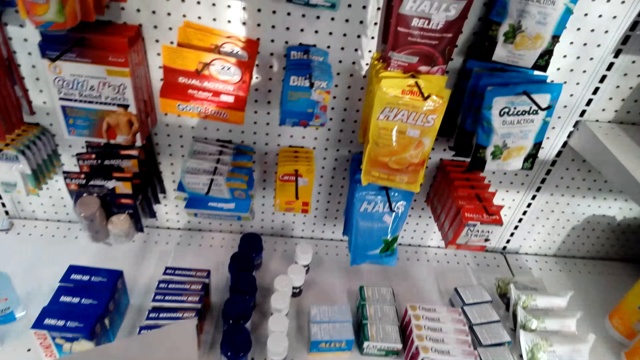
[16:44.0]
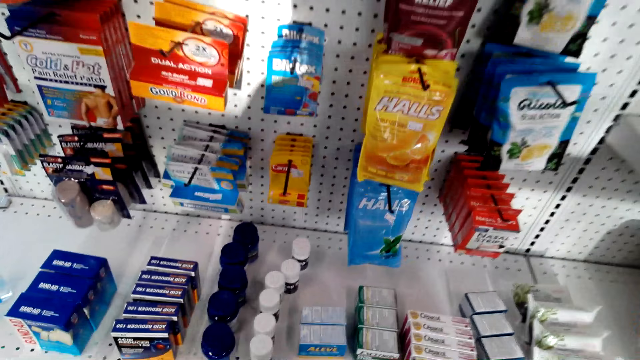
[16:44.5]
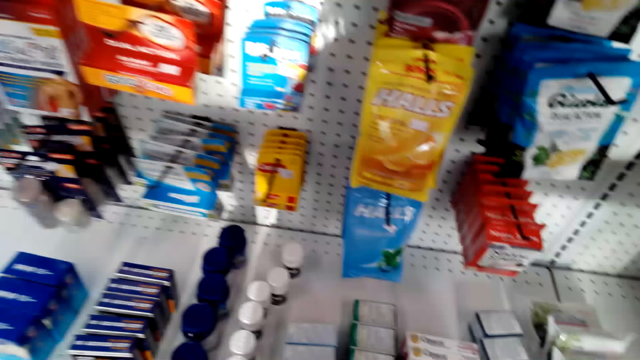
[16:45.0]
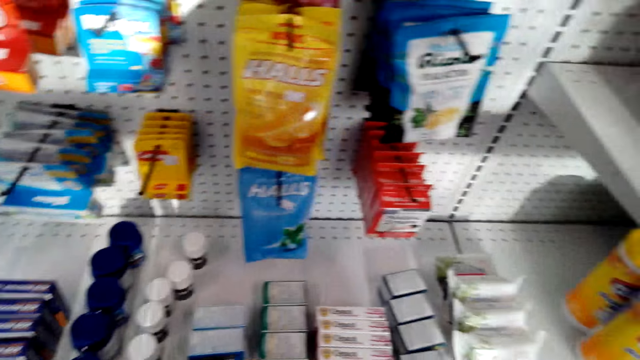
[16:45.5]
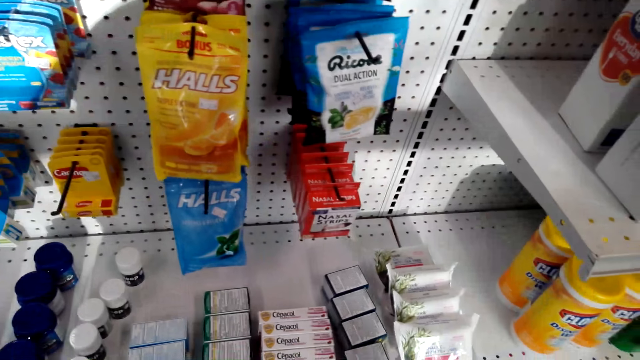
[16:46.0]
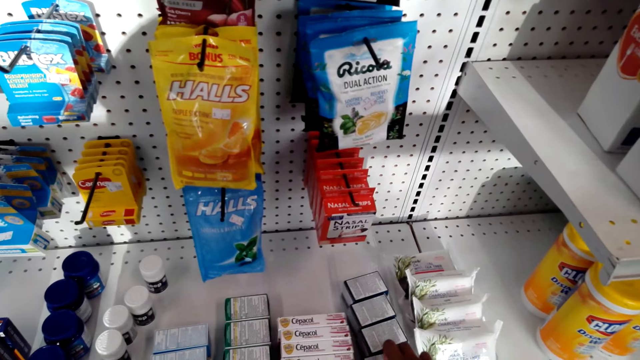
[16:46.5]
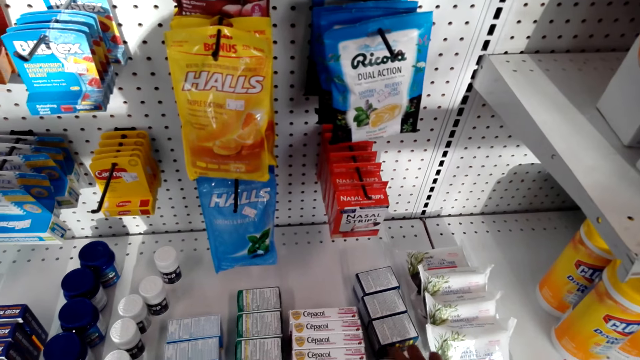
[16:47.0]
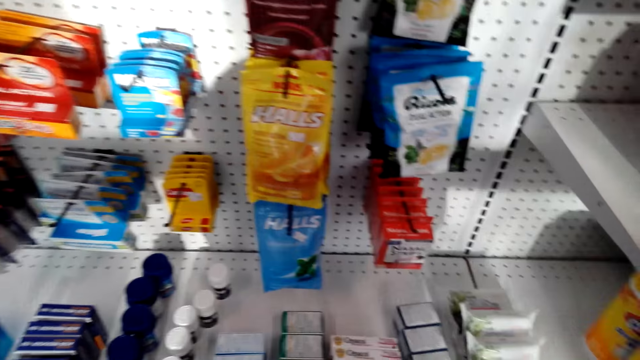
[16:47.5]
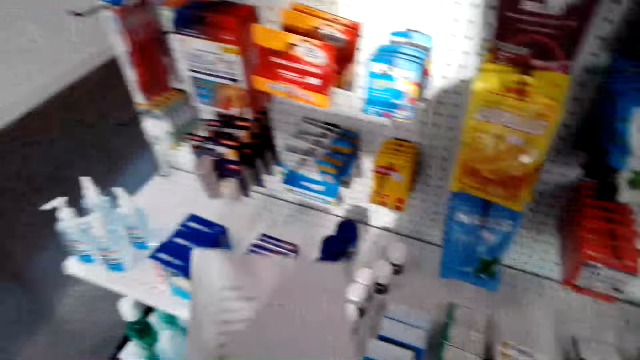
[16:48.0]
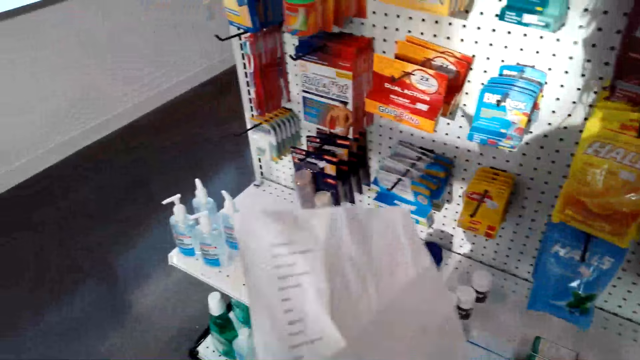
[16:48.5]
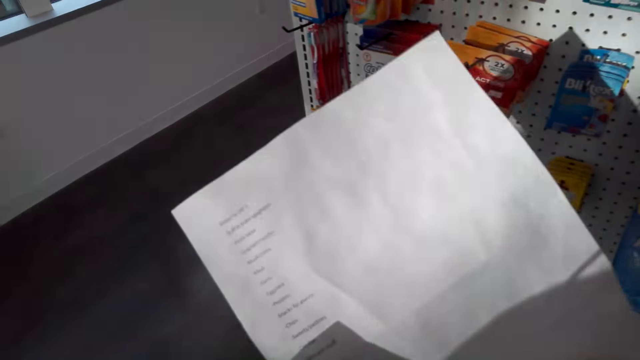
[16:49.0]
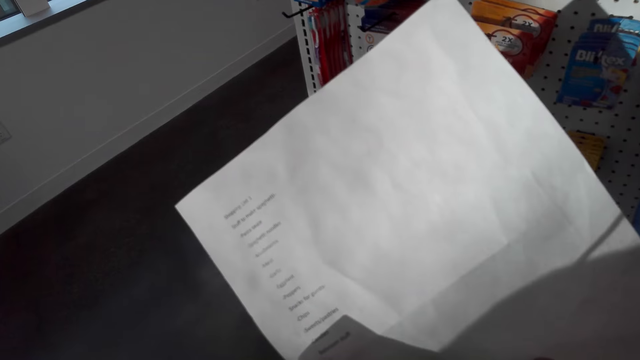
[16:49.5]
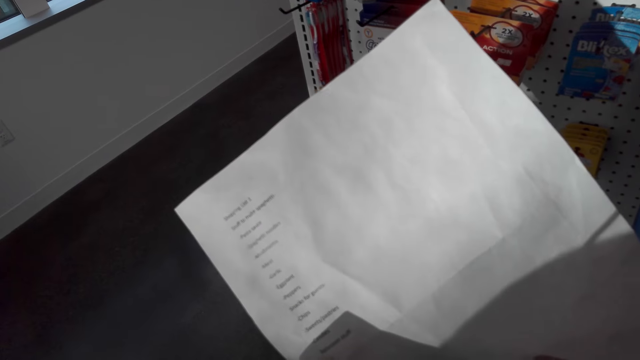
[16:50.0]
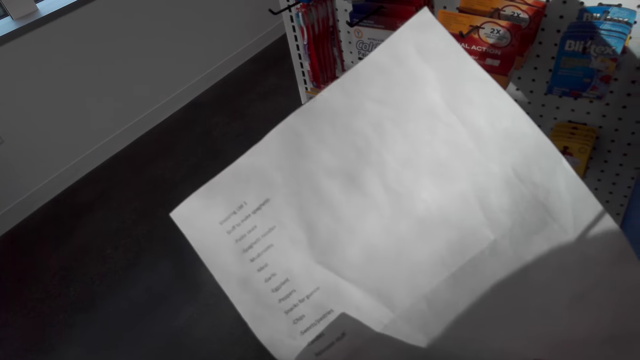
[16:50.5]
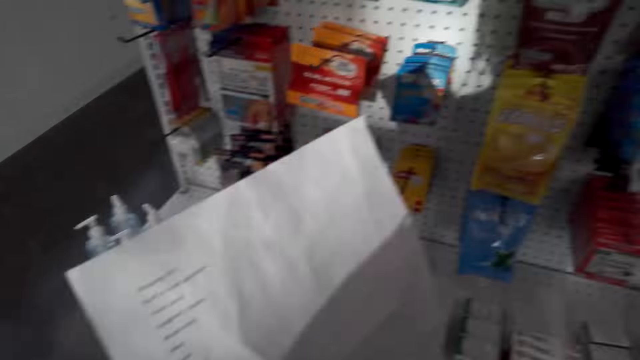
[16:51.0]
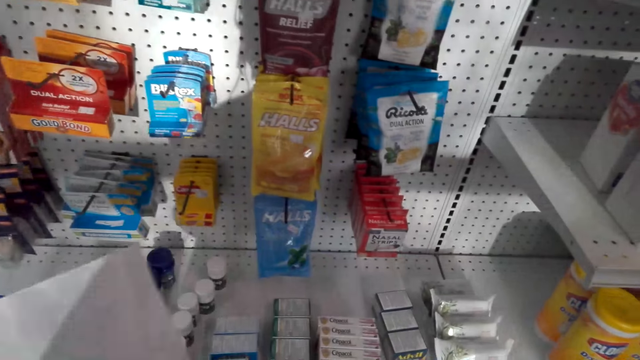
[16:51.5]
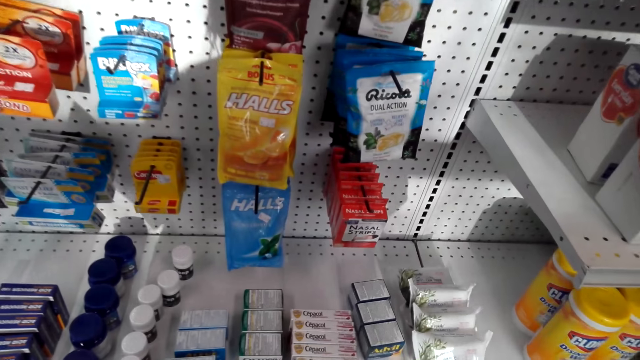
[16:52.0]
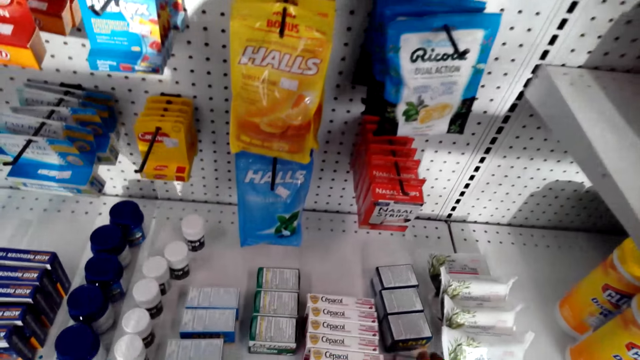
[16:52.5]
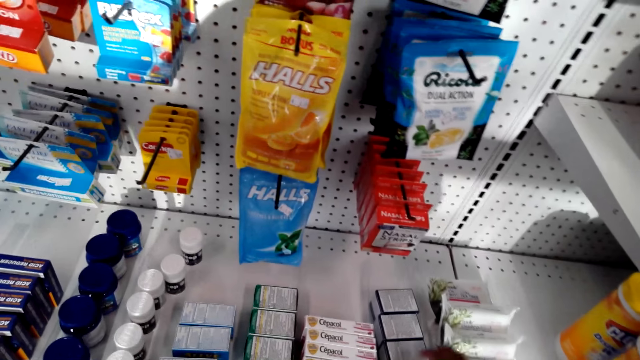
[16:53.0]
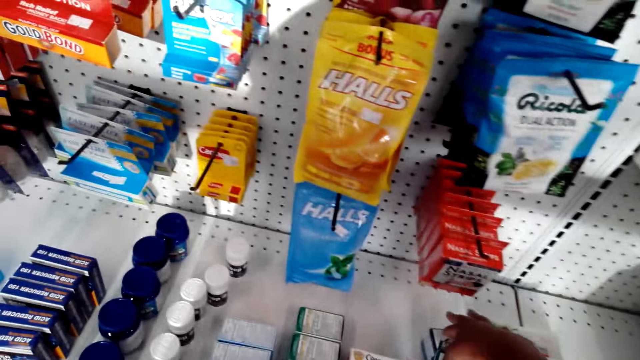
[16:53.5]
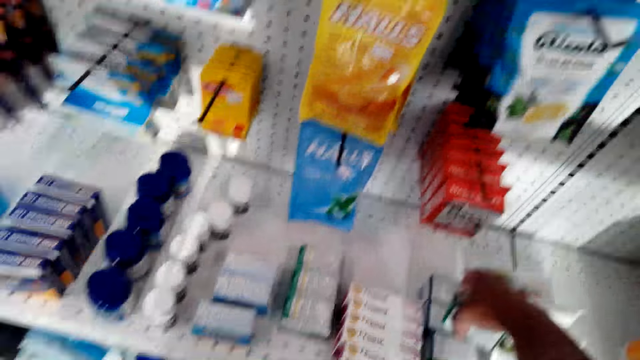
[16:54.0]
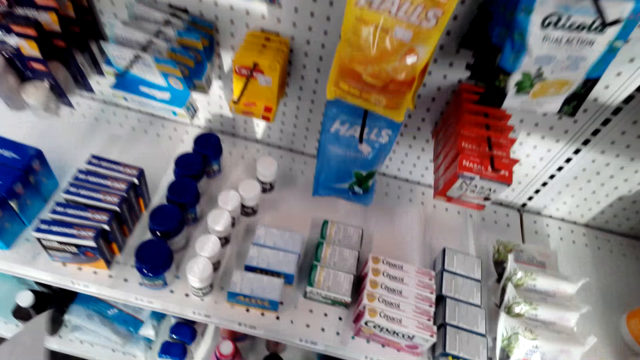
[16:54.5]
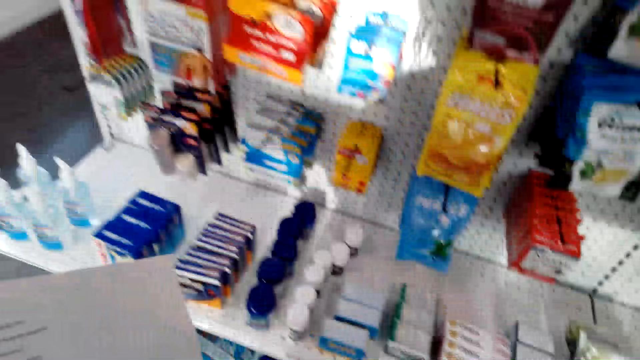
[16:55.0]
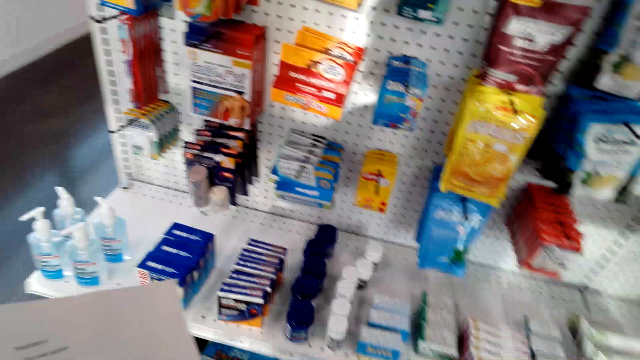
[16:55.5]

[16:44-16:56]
The camera wearer stares at the shelf. They put back something. They pick something. They stare at the shopping list. They hold the list. They pick something. They touch something.

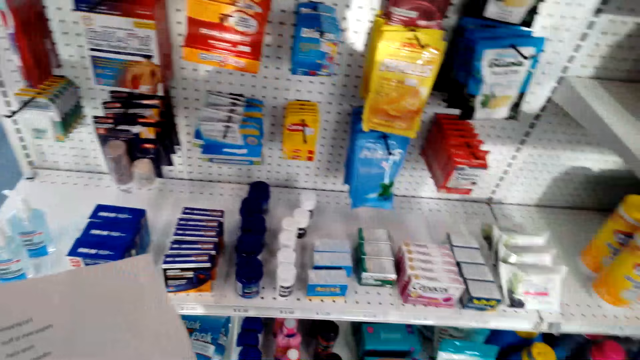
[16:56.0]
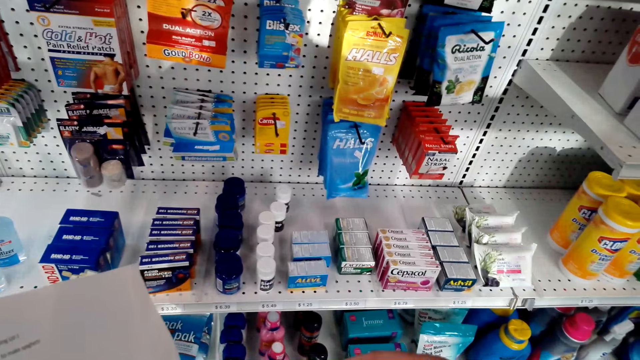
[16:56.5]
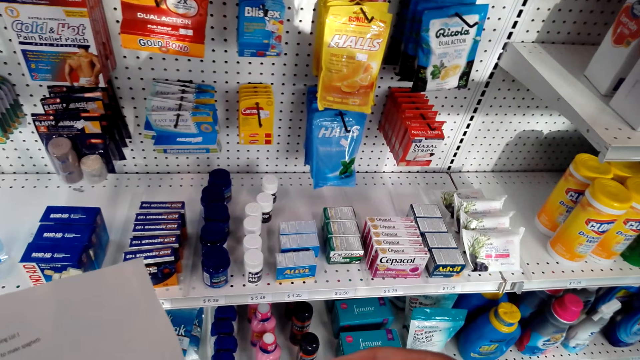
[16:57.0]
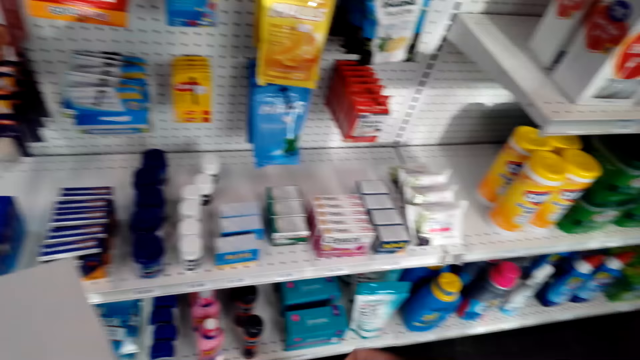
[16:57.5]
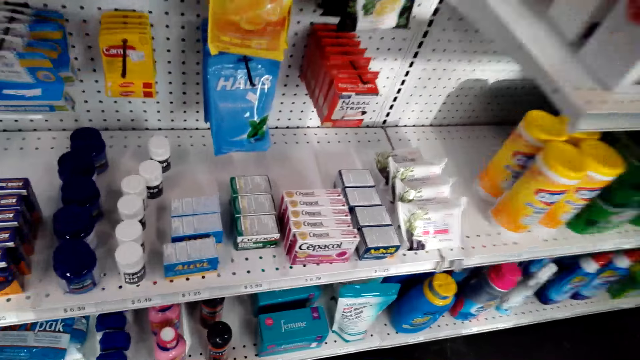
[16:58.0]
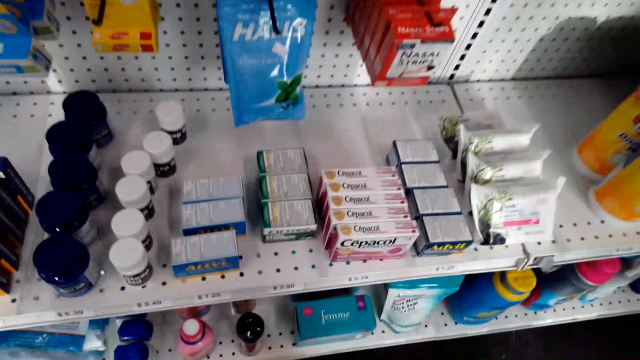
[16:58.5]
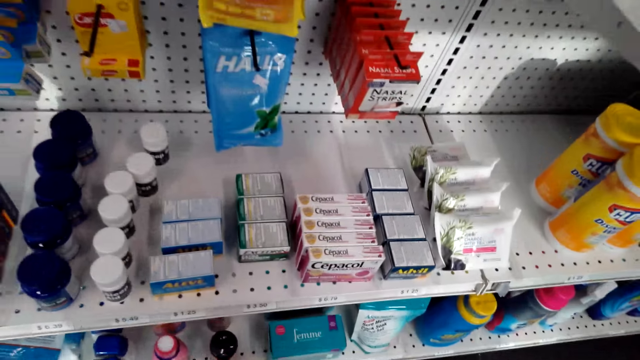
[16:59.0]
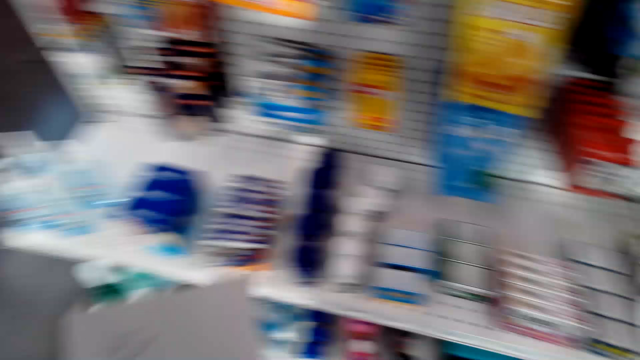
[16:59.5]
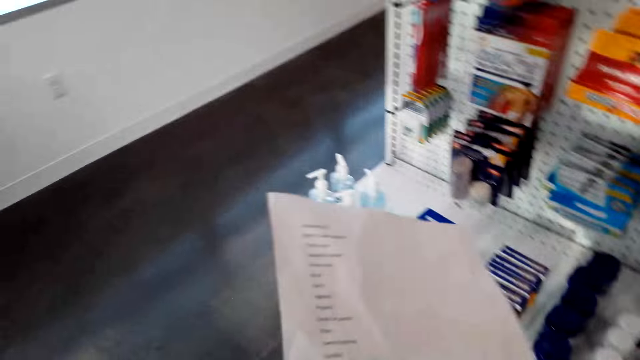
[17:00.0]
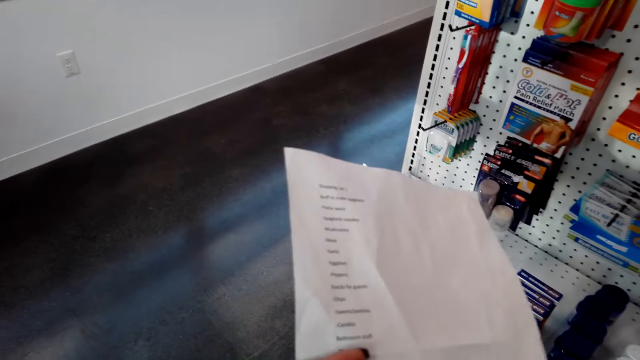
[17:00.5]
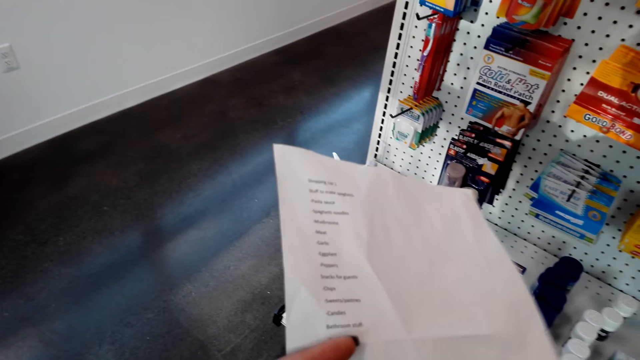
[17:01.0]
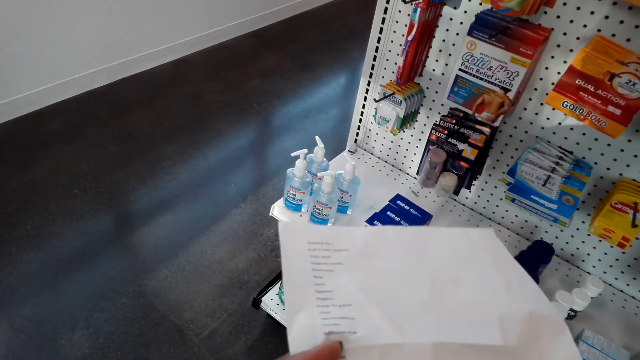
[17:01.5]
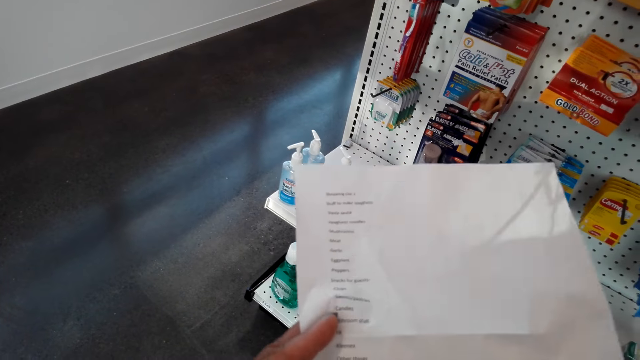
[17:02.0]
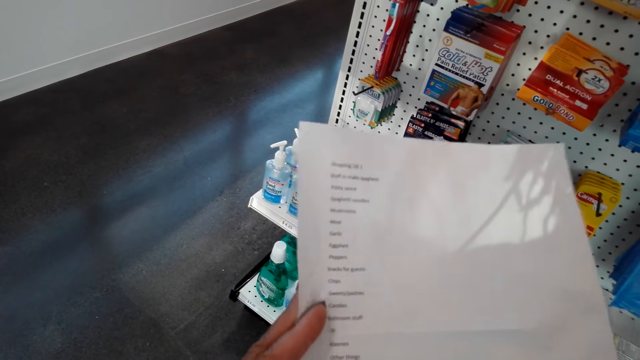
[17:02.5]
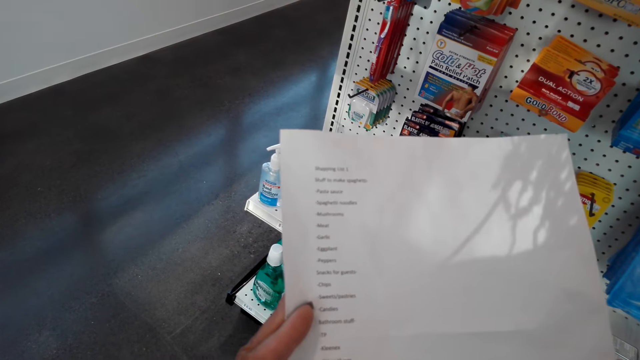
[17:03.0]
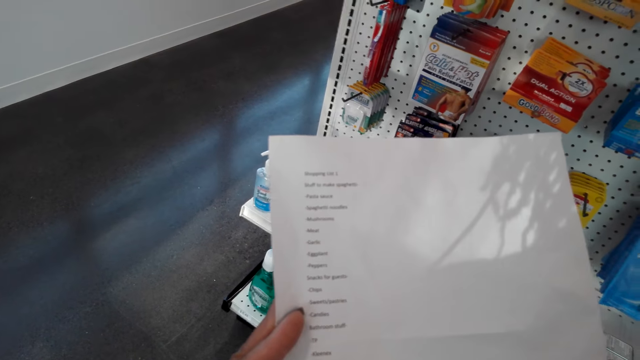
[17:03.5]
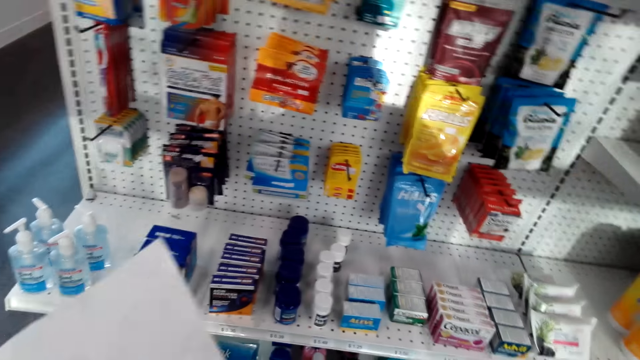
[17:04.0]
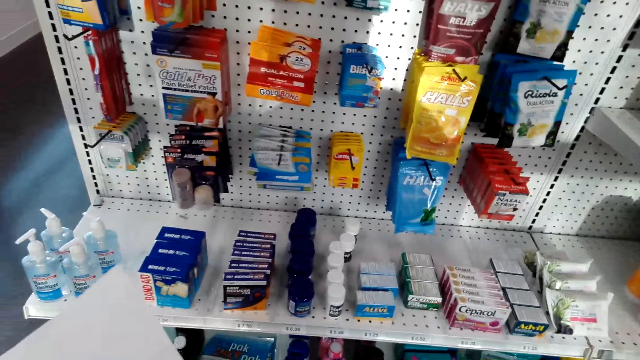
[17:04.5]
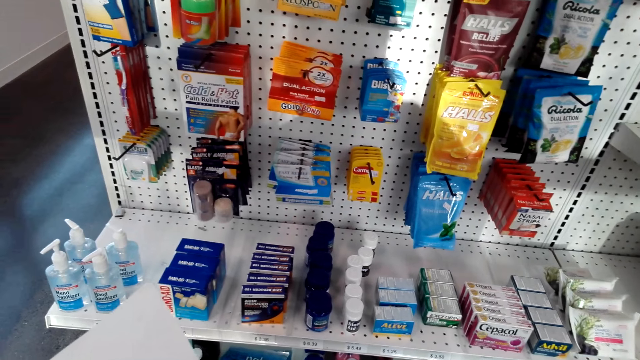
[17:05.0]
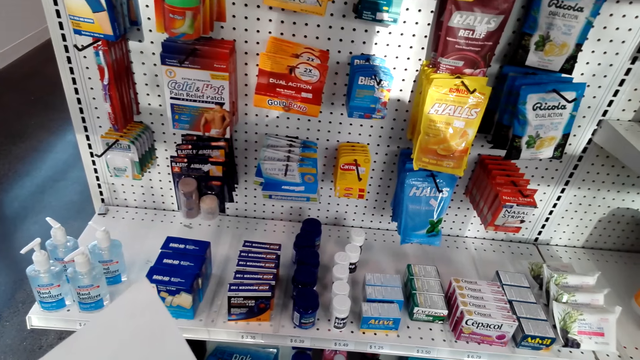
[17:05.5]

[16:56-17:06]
The camera wearer stares at the shelf. They hold a list. They stare at the shopping list. They stare at the shelf.
